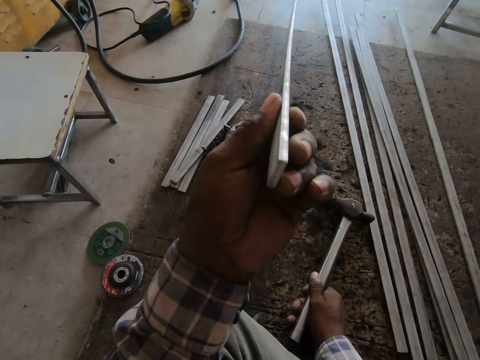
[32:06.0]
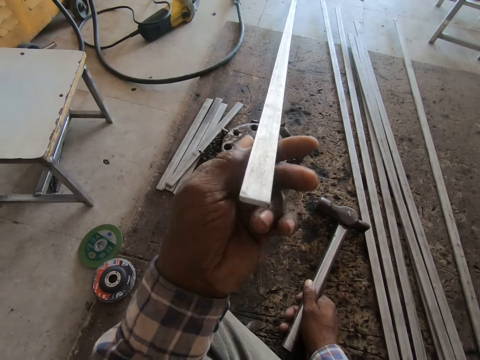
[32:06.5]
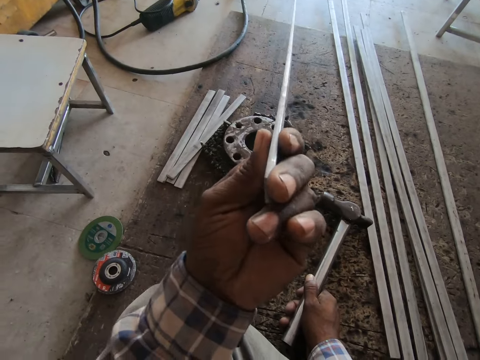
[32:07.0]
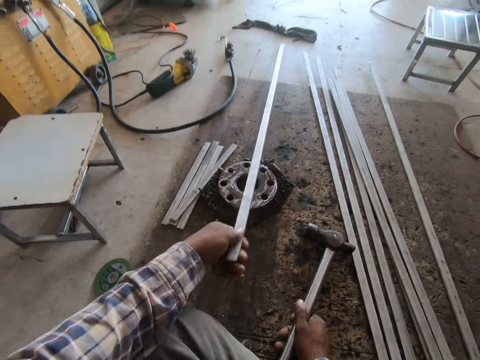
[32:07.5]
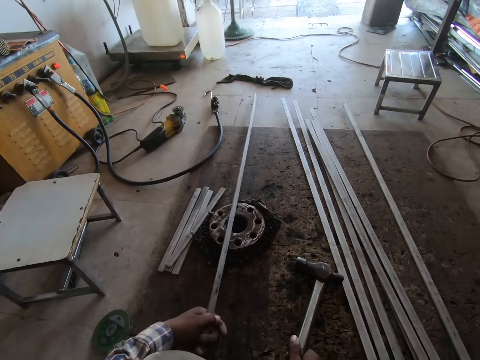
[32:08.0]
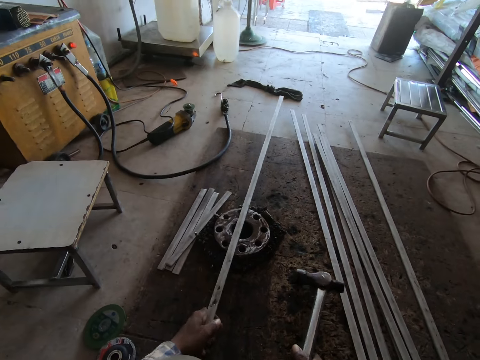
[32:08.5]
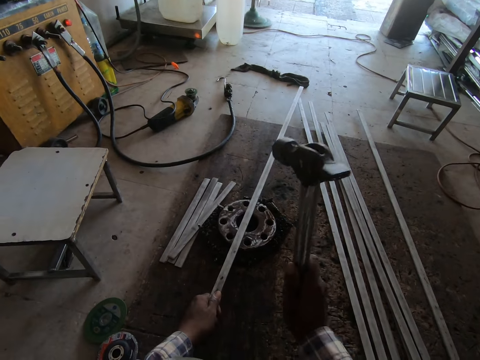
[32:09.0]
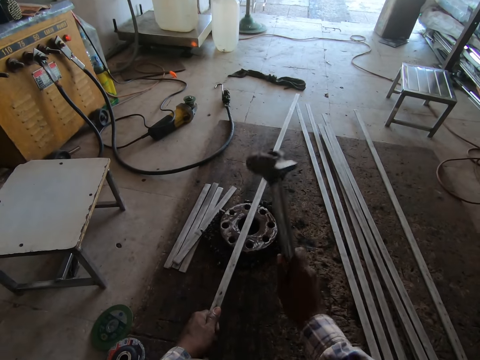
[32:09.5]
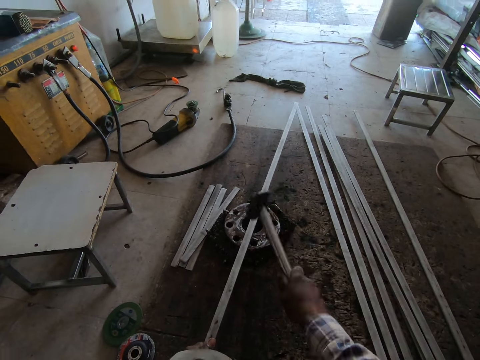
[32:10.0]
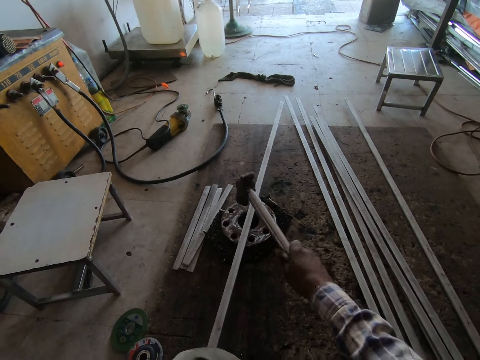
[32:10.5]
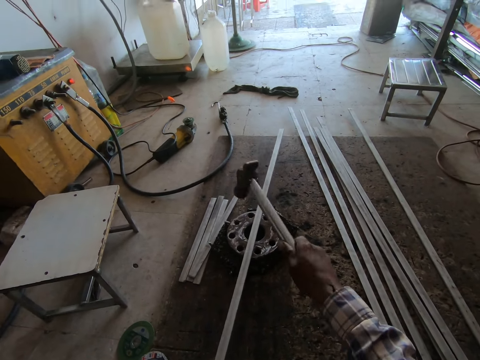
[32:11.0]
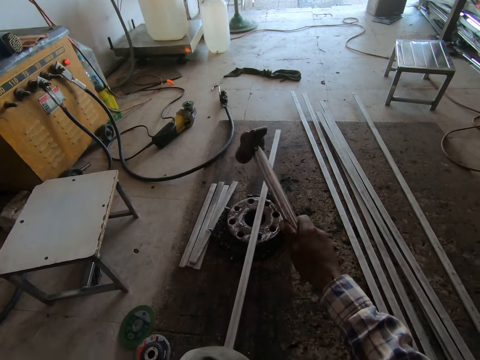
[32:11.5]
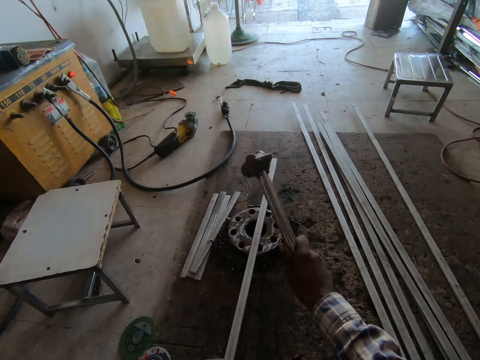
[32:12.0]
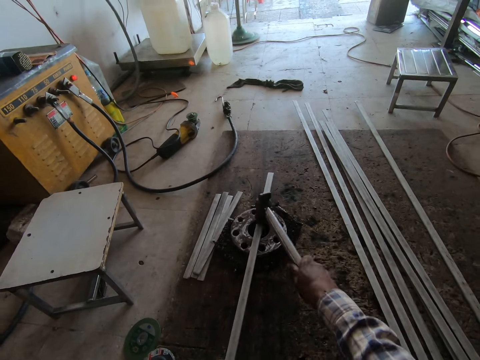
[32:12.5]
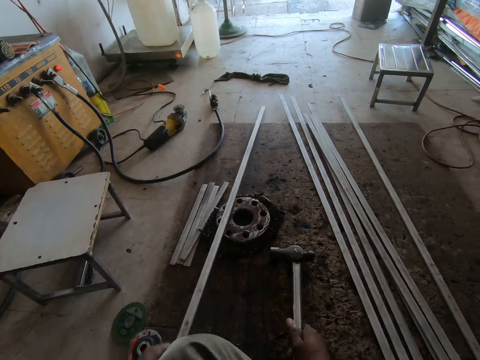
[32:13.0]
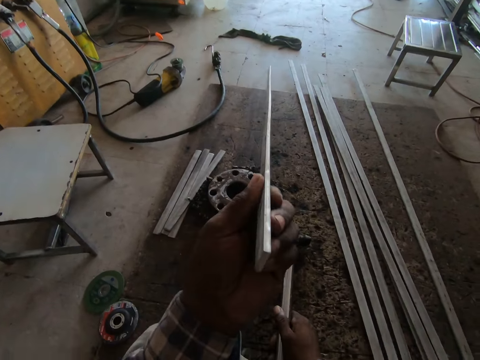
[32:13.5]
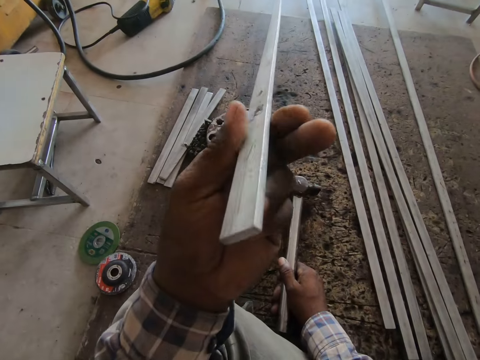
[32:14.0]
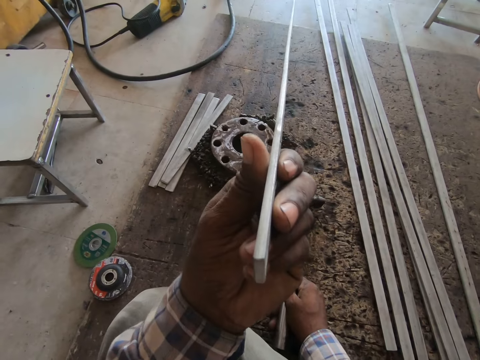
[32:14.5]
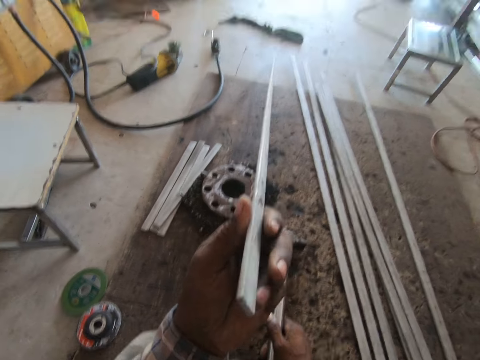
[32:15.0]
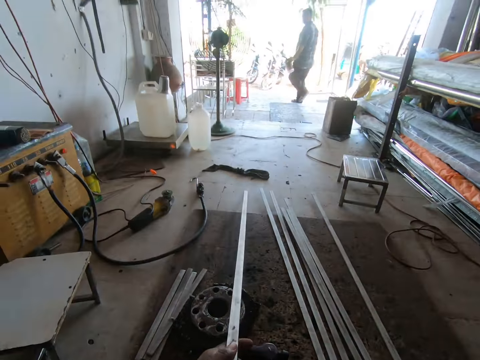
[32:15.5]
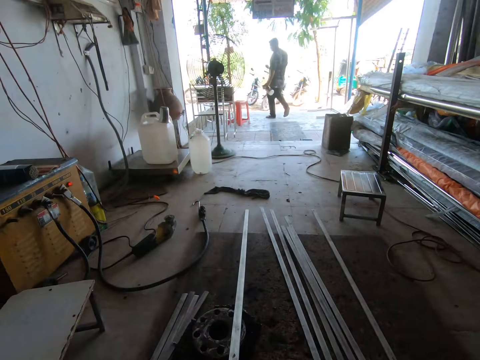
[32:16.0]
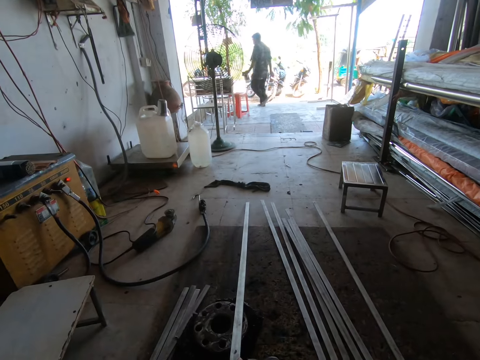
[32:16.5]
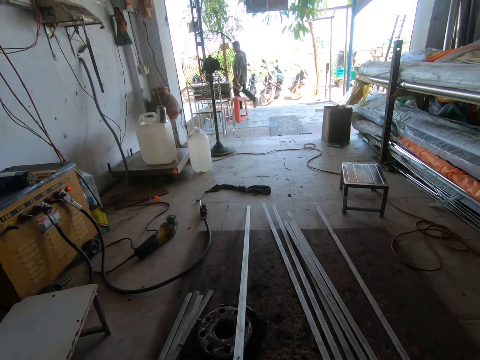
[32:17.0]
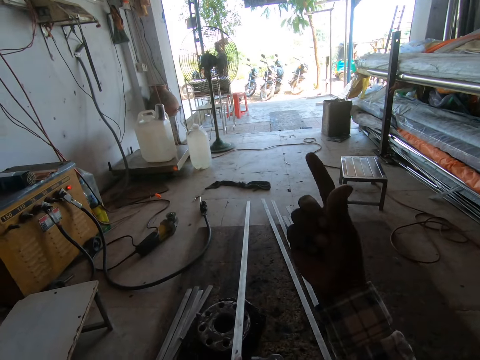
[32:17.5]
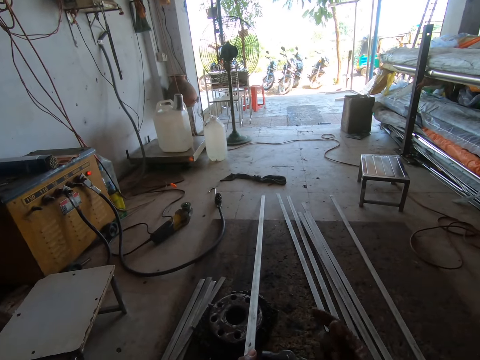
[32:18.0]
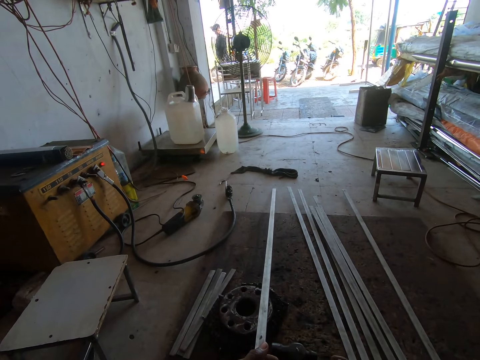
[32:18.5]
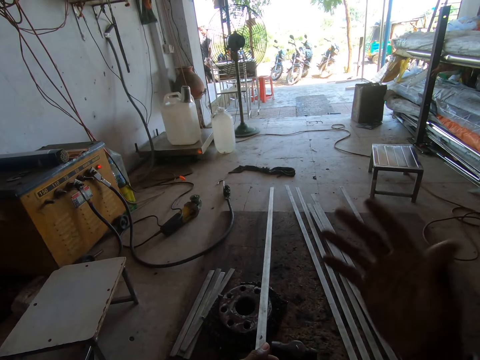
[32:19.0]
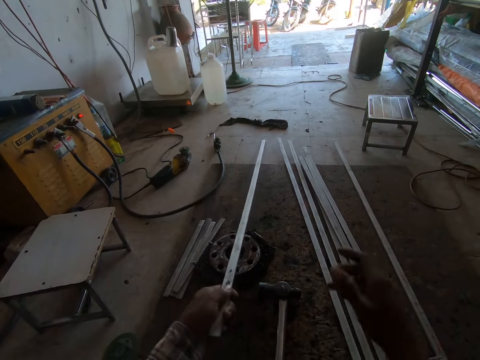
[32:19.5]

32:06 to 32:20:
The camera wearer checks the metal's straightness. They hit the metal with the hammer. They check the metal's straightness. They look across the workshop. They point with the right hand. They converse with a person.

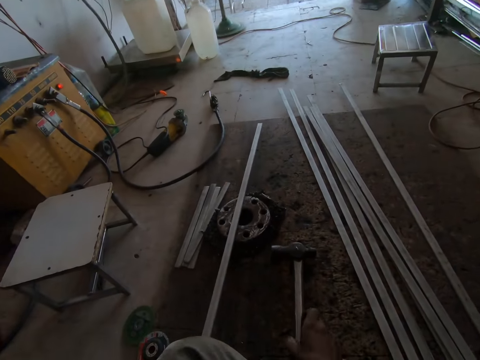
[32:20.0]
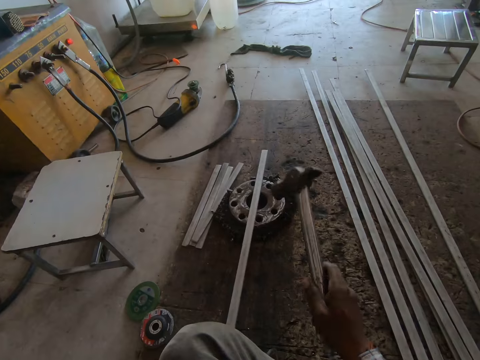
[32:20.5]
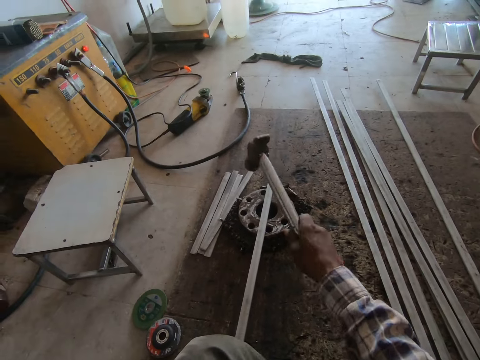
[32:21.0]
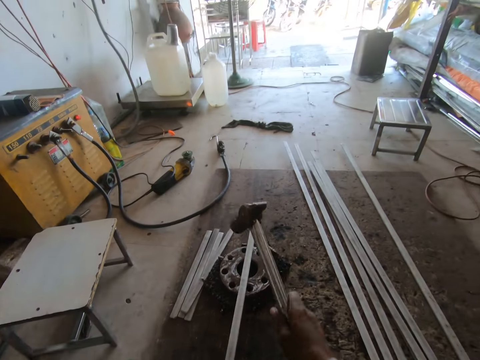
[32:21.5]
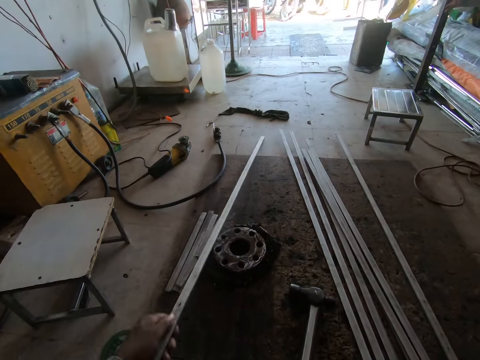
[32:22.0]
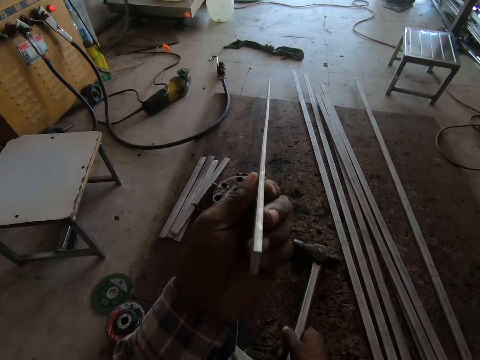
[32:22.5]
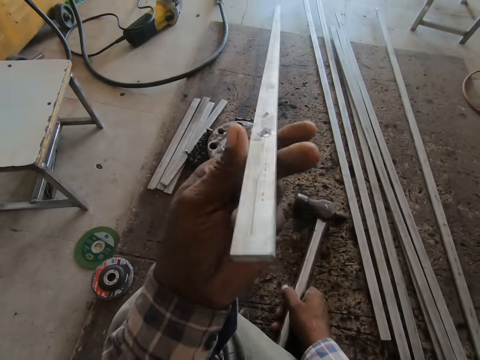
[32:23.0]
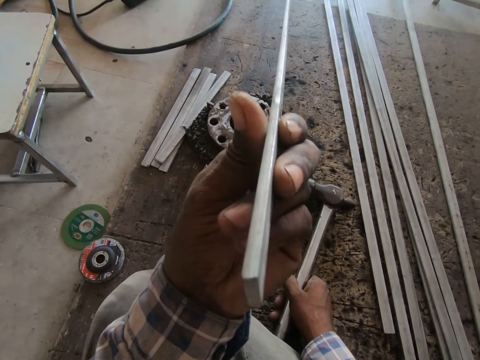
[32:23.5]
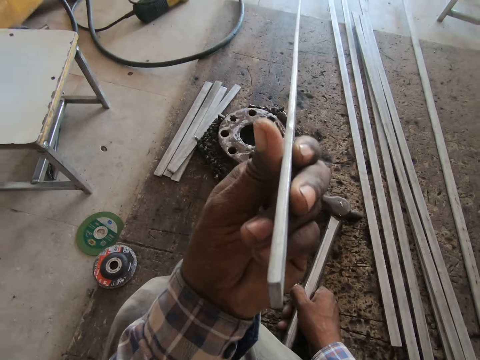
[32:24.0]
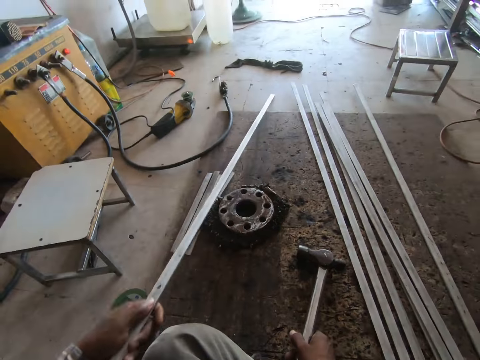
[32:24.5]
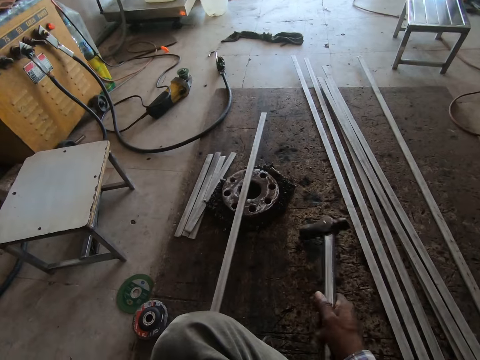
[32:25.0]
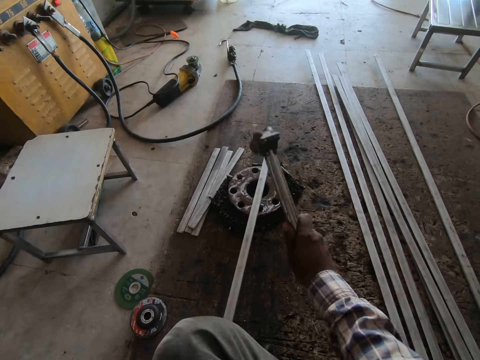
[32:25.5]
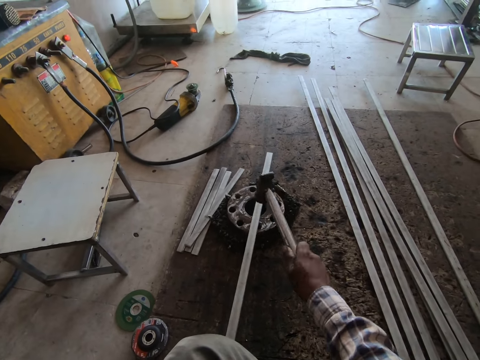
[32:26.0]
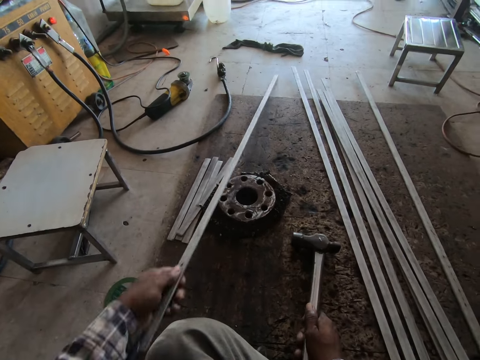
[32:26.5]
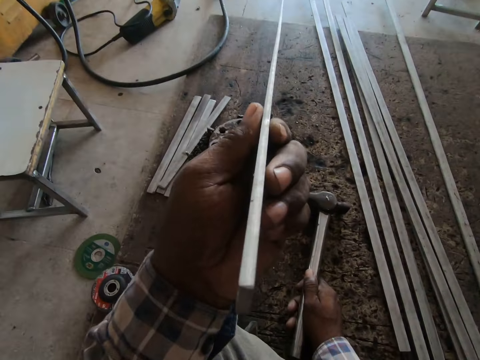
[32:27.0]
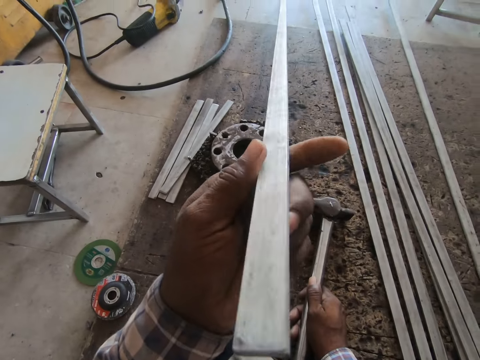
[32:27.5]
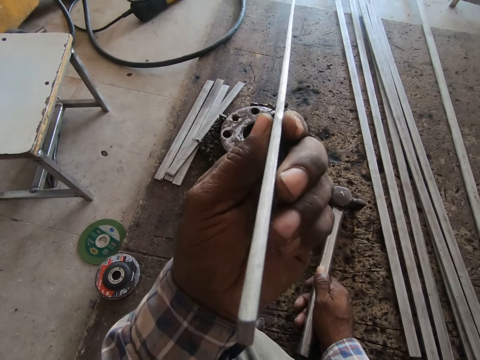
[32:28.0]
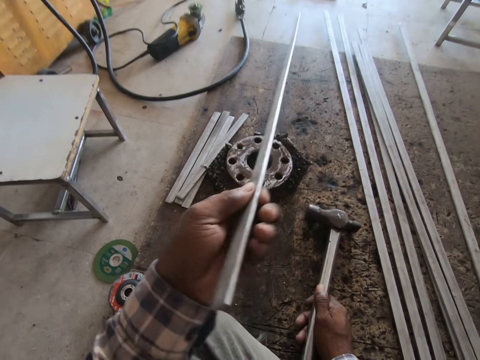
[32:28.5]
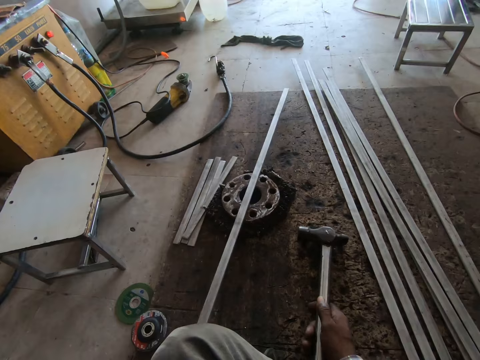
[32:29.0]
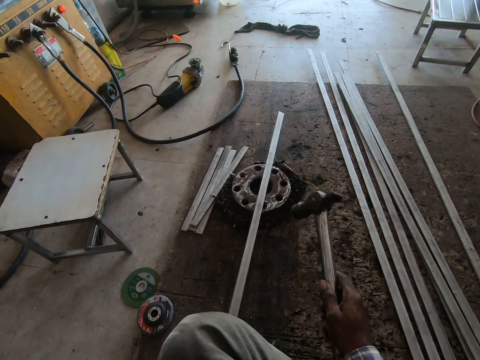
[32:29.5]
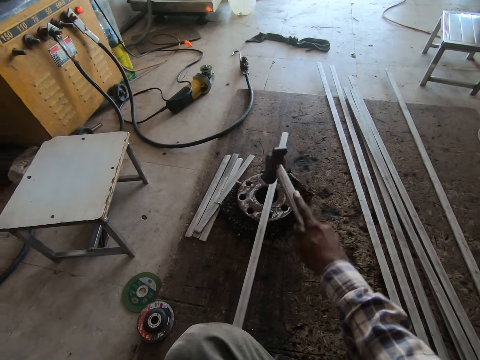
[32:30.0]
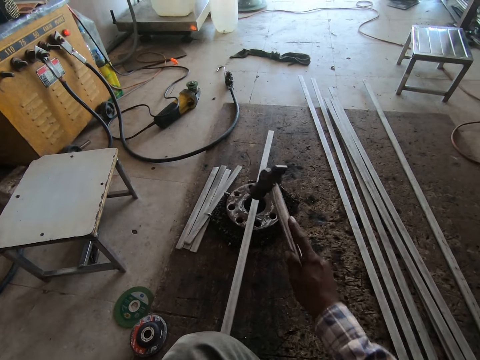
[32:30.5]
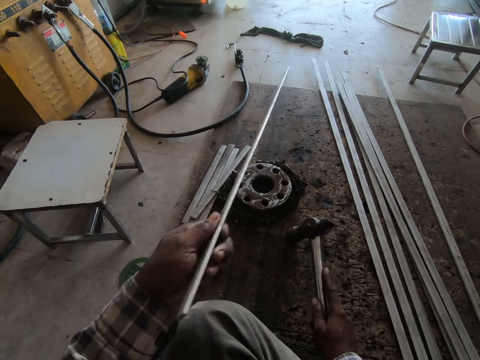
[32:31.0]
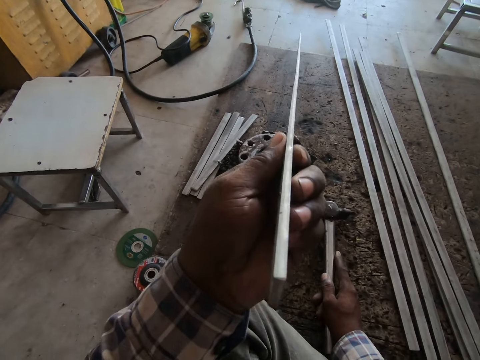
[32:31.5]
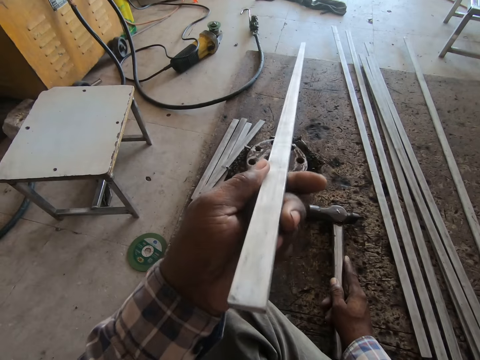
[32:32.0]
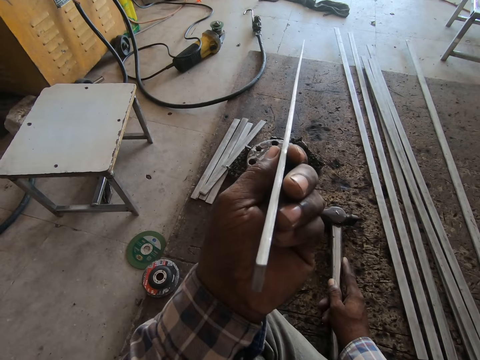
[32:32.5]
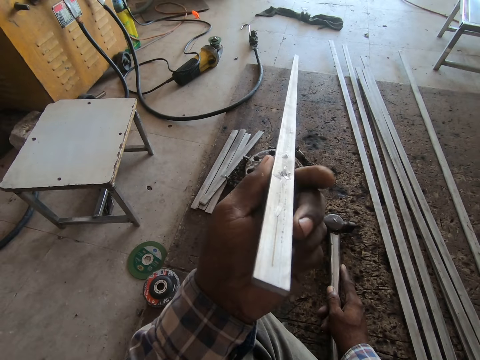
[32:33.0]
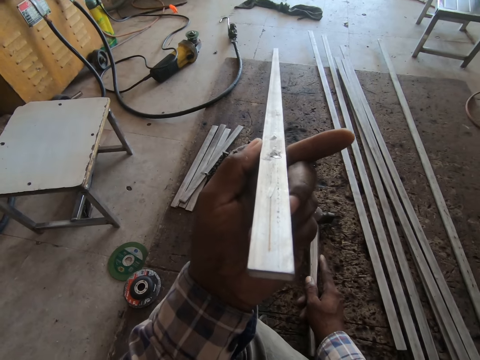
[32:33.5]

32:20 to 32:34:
The camera wearer pulls the metal rod. They pick up the hammer. They hit the metal with the hammer. They check the metal's straightness. They hit the metal with the hammer. They check the metal's straightness. They hit the metal with the hammer. They check the metal's straightness.
